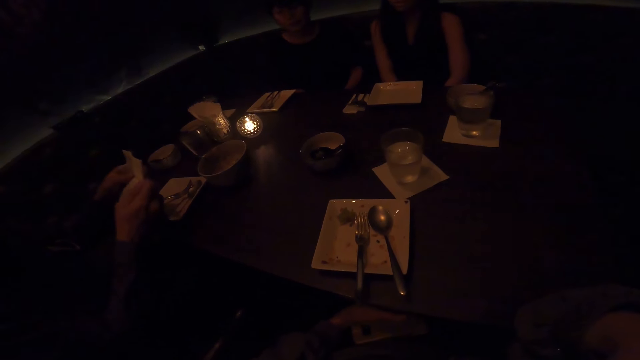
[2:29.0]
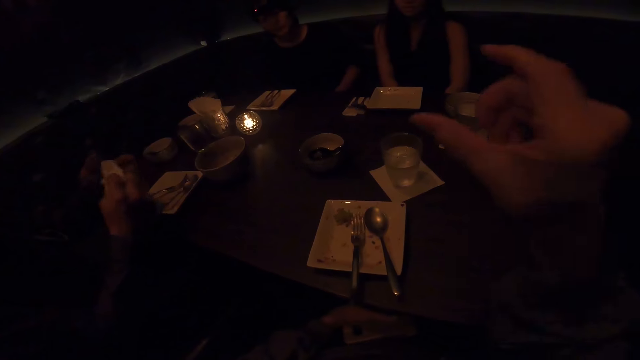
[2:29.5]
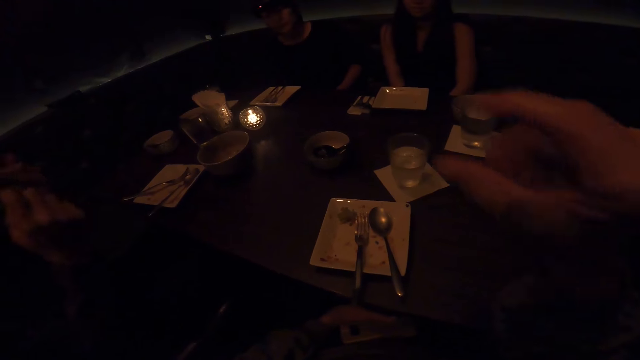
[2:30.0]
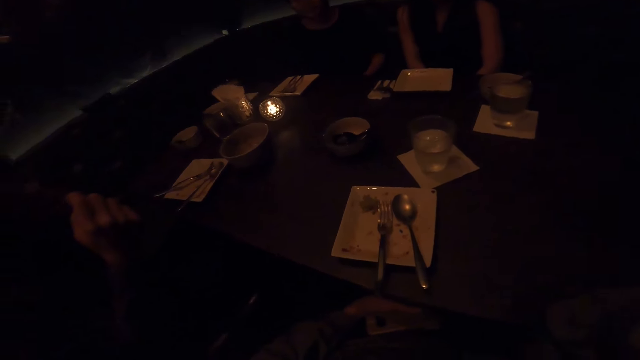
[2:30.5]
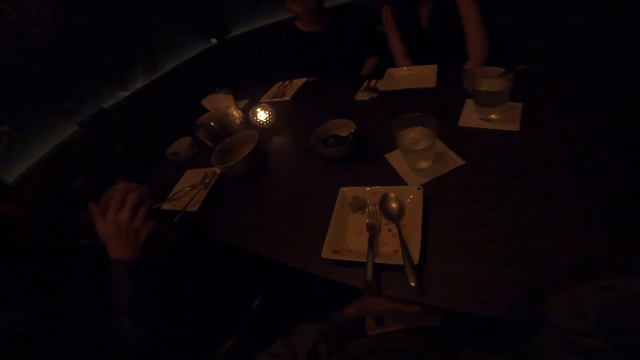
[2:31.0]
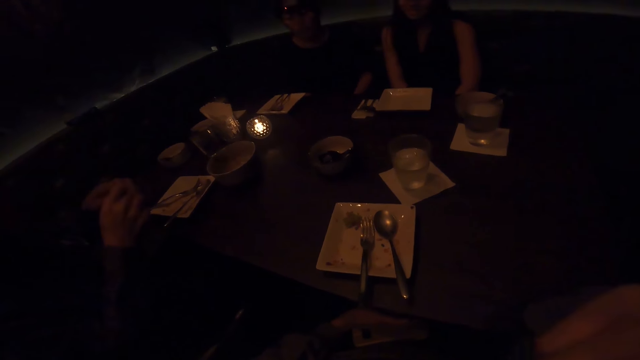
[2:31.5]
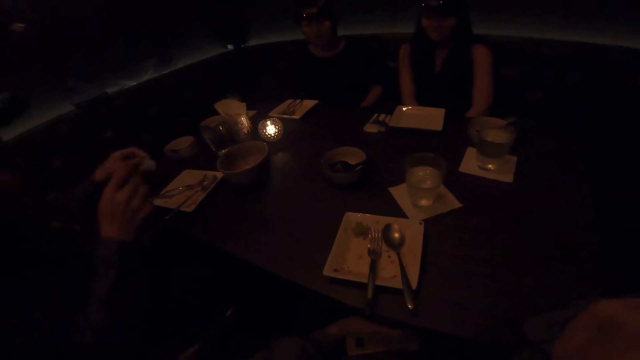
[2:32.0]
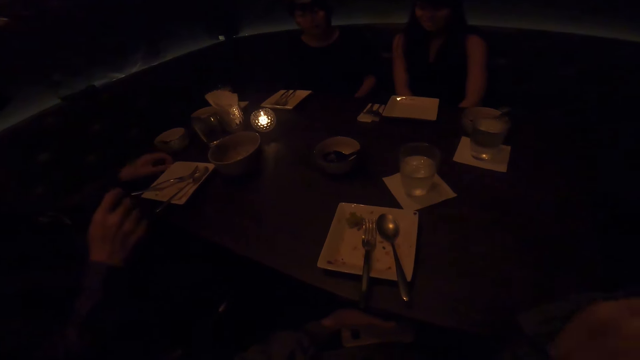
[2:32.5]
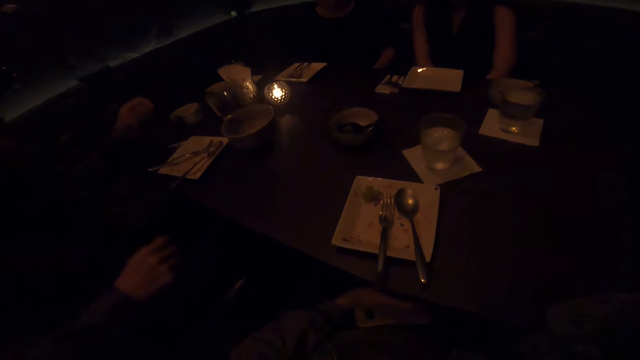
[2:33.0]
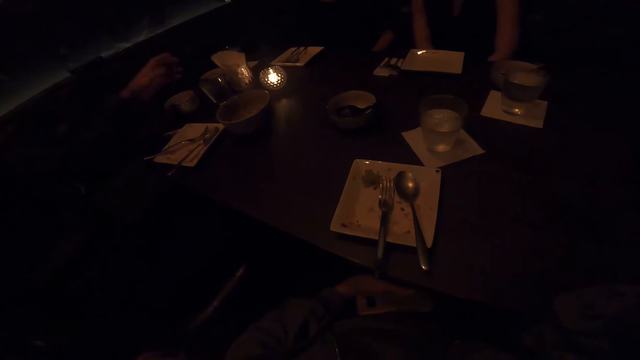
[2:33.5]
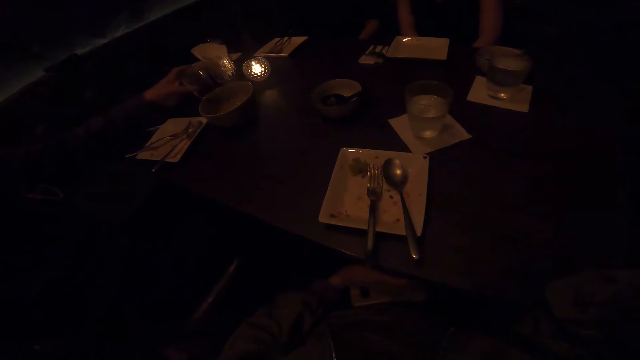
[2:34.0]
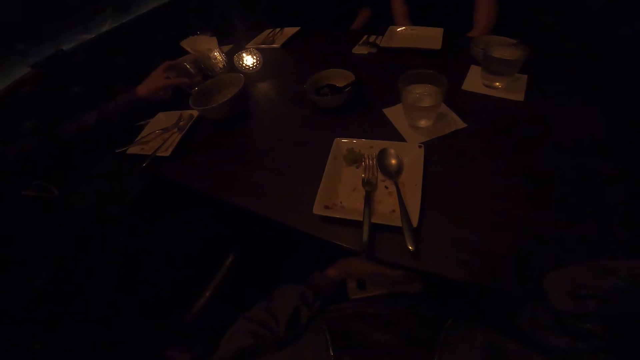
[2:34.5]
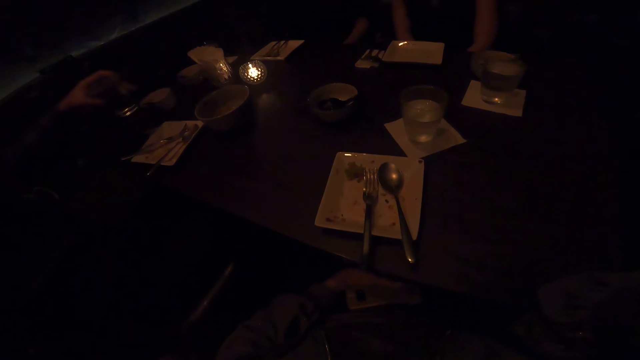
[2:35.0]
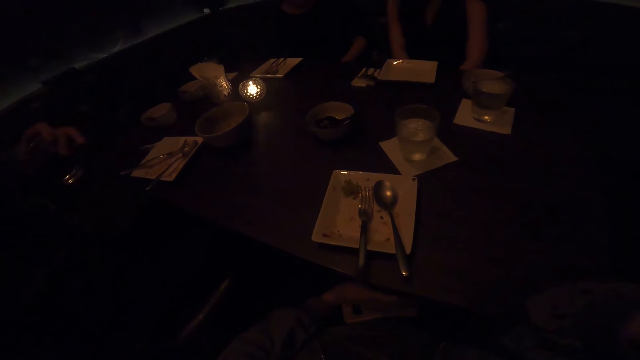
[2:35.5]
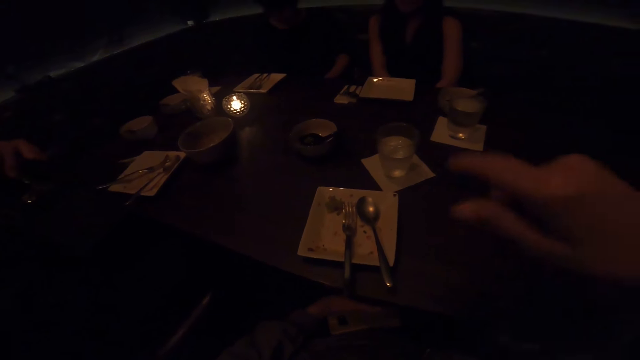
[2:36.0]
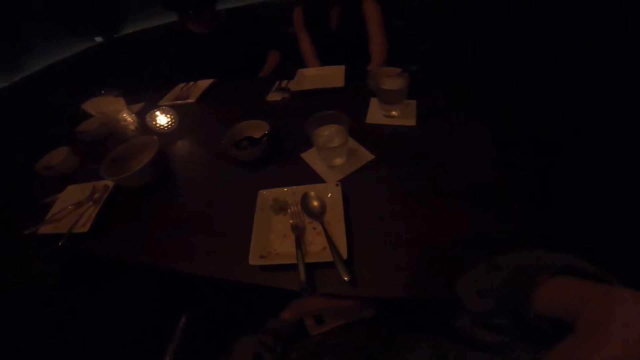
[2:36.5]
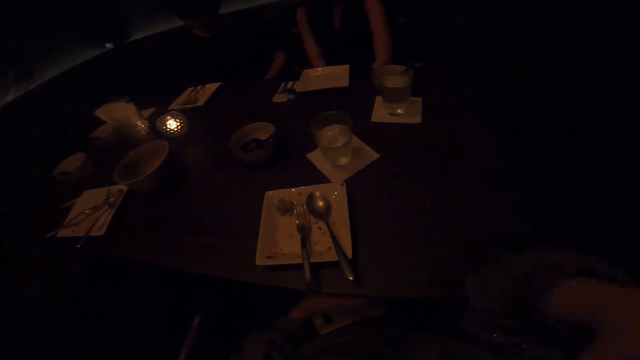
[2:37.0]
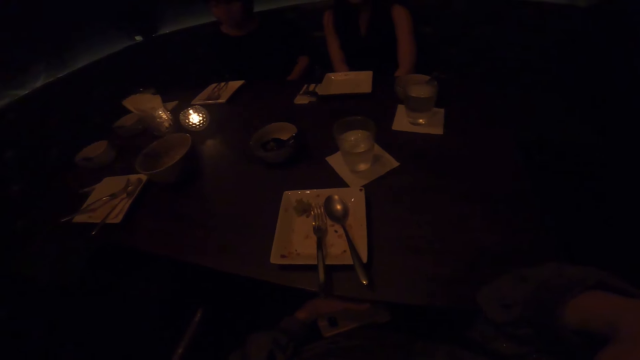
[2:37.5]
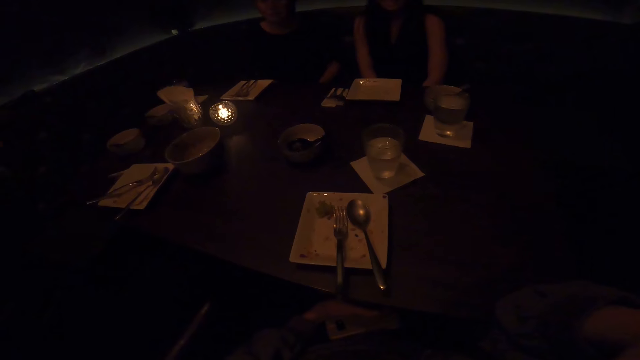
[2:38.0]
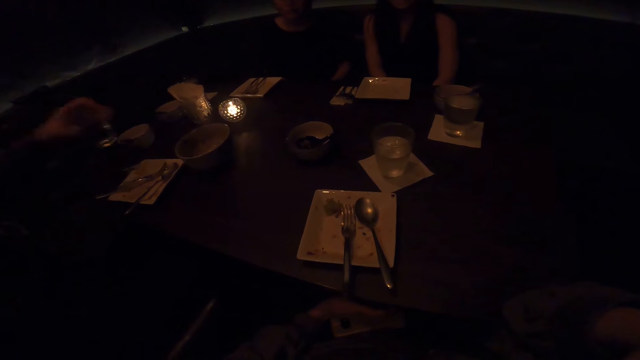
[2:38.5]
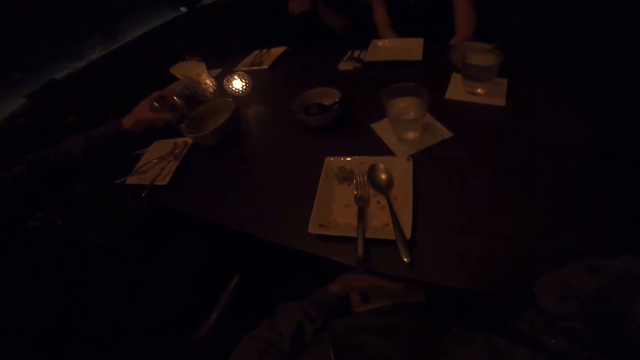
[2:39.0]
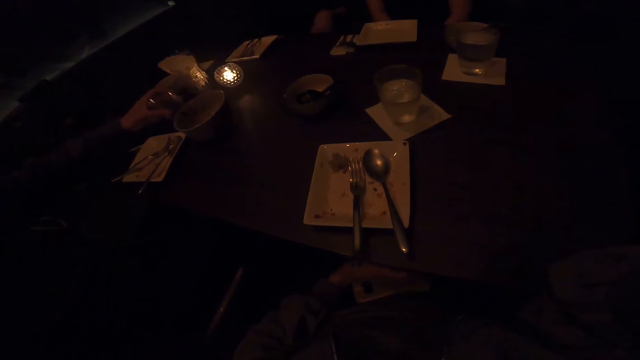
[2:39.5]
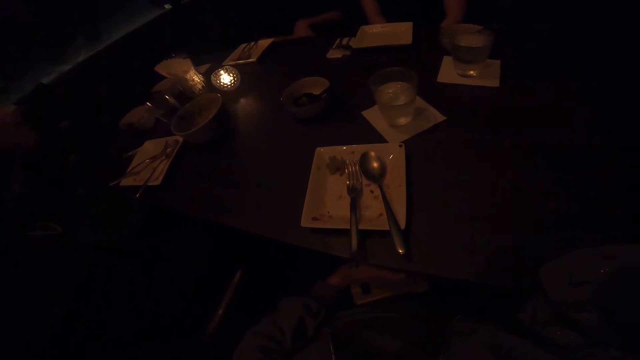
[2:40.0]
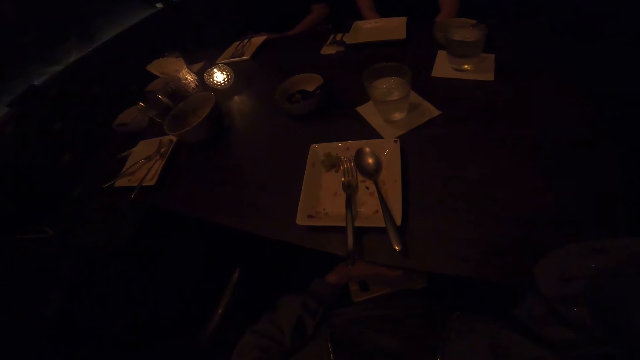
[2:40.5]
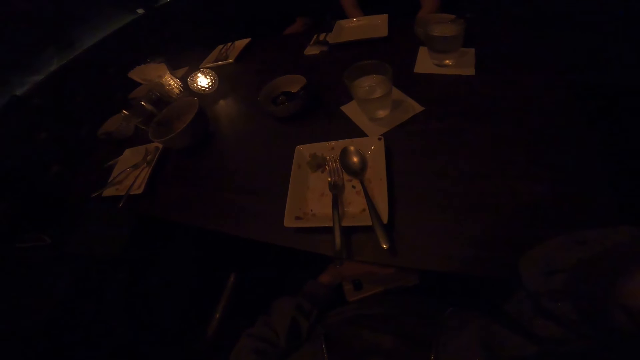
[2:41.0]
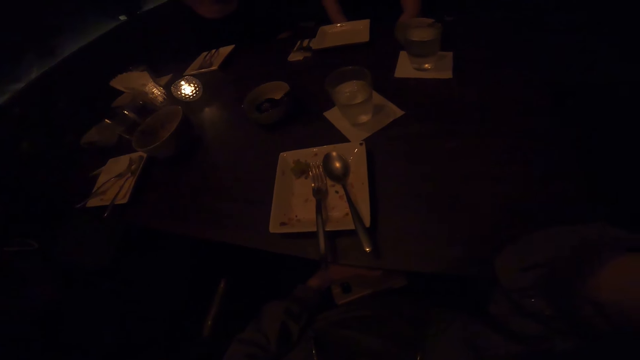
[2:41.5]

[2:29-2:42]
A person wipes the mouth using the serviette. The person puts the serviette on the table. The person picks up a glass of water. The person drinks water. The person puts the glass of water on the table. Another person adjusts hands. The first person lifts the left hand.

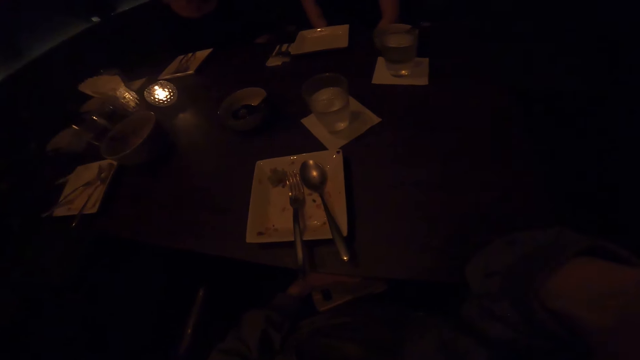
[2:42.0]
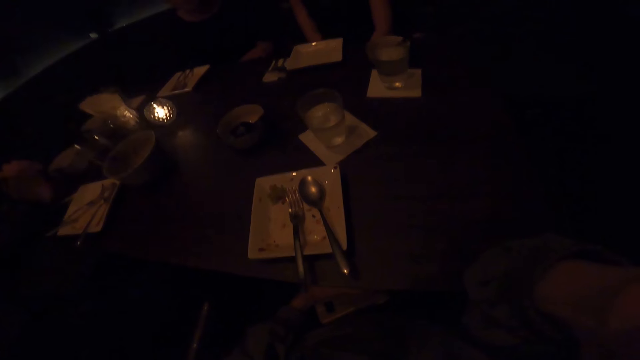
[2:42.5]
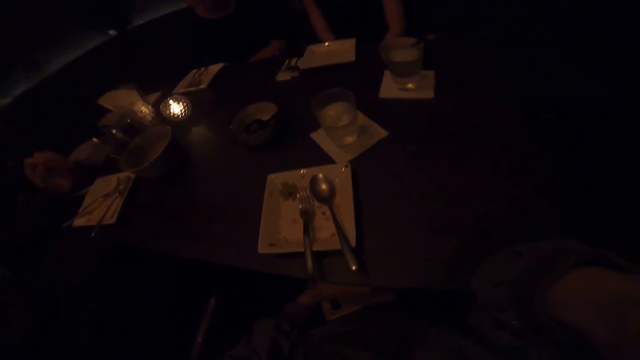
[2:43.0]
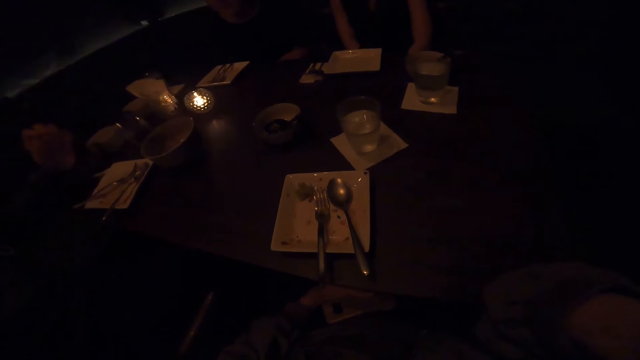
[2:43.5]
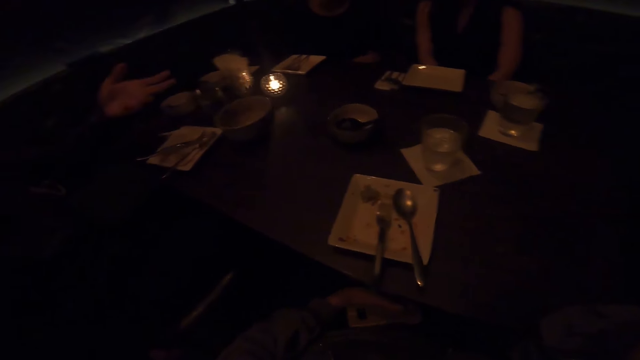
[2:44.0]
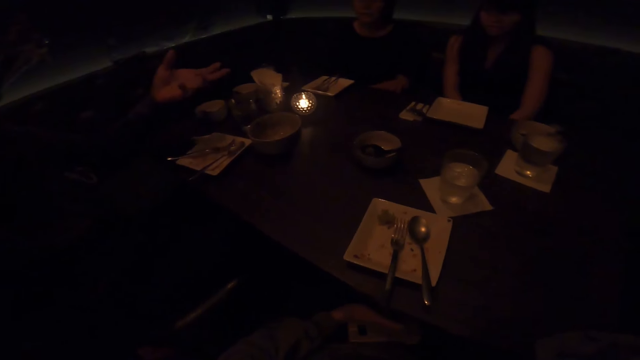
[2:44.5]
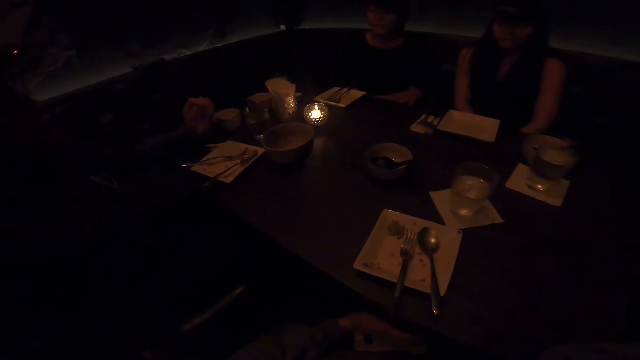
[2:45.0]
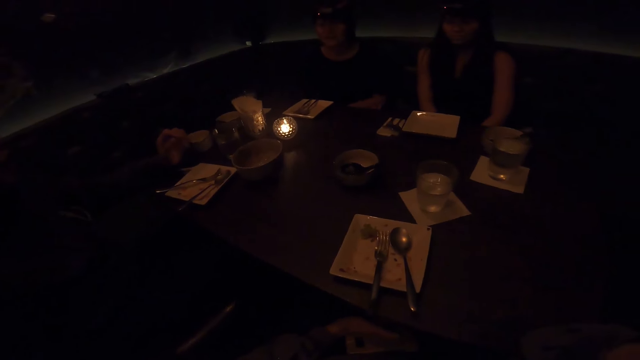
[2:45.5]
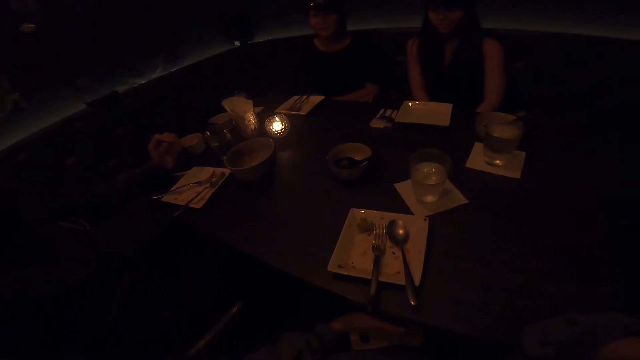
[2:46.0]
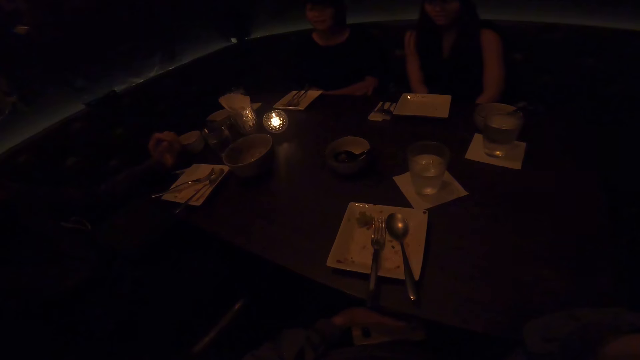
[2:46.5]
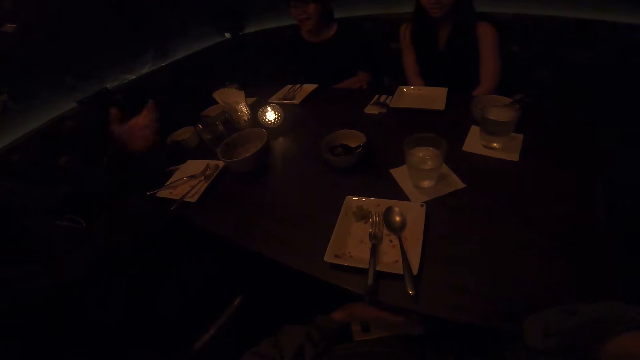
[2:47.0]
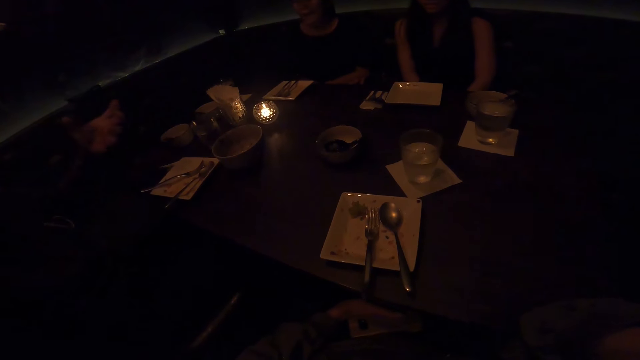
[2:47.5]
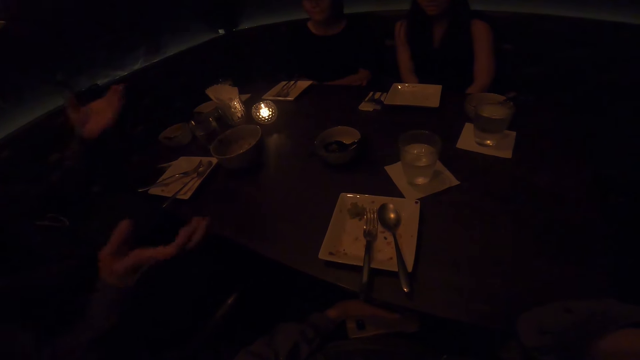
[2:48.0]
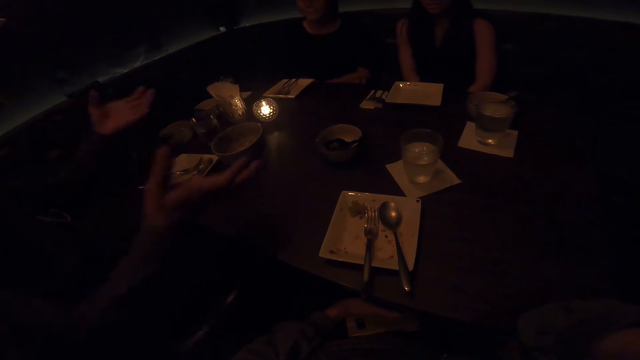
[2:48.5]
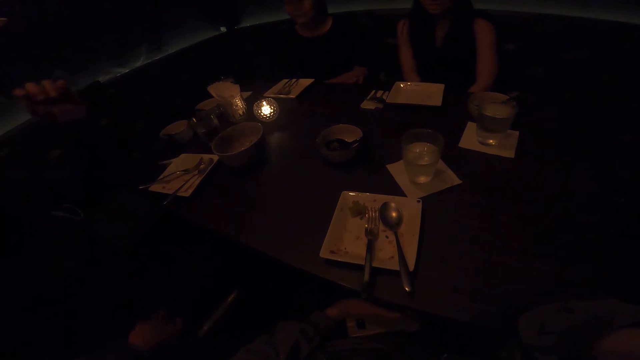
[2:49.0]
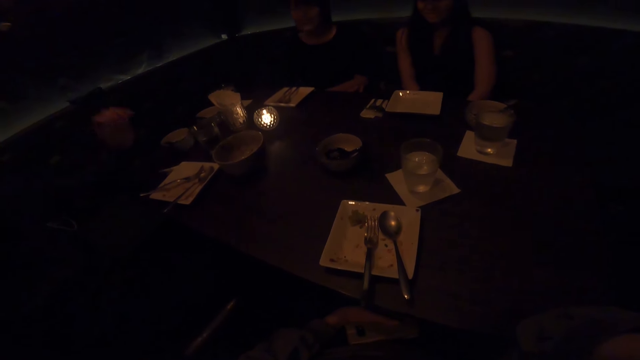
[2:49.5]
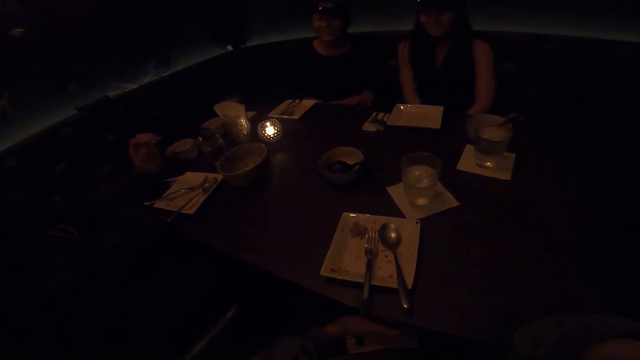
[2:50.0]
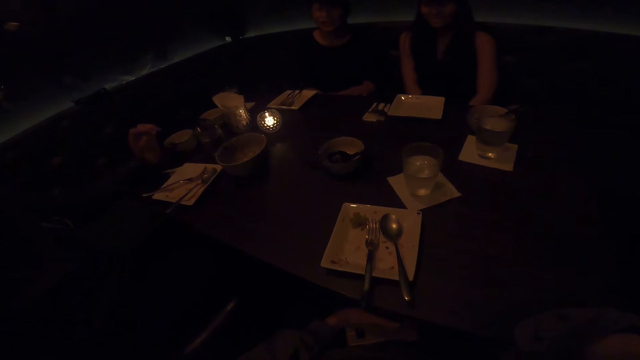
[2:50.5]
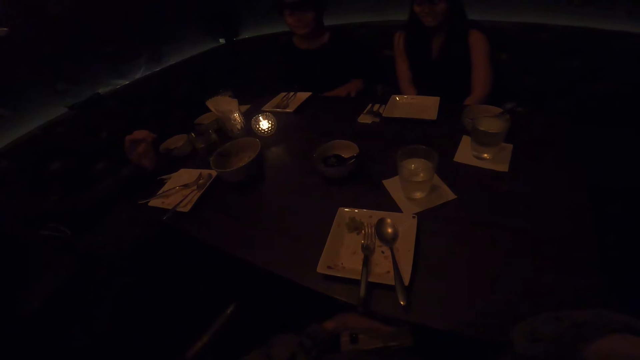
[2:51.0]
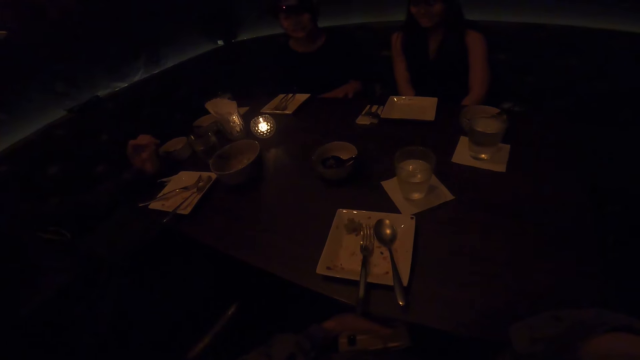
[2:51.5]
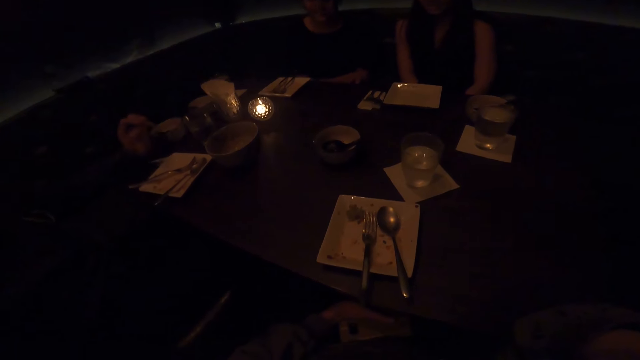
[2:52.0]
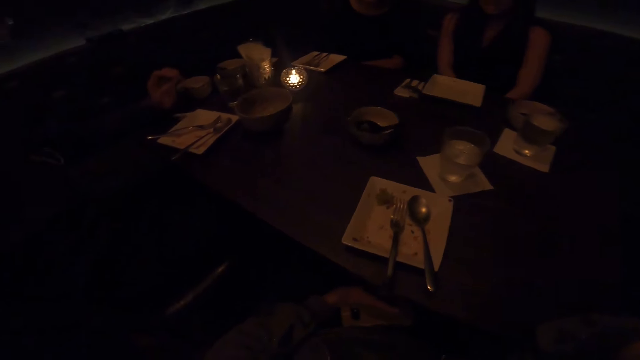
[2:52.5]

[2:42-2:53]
A person puts the left hand on the table. The person gestures with the left hand. The person puts the left hand on the table. The person gestures with hands. The person puts the left hand on the table.
